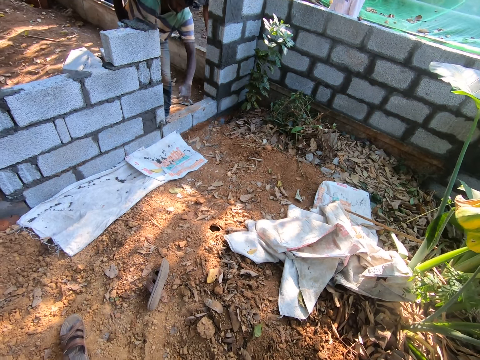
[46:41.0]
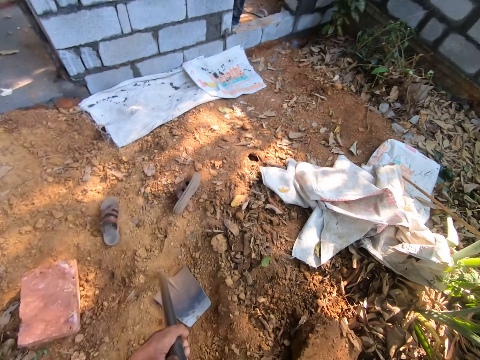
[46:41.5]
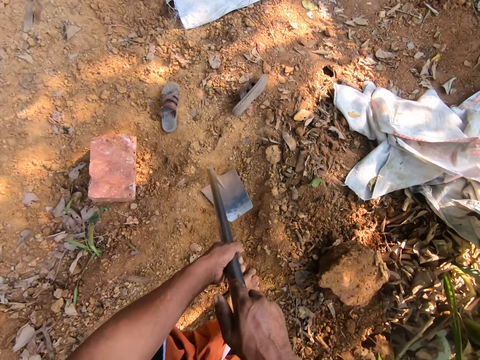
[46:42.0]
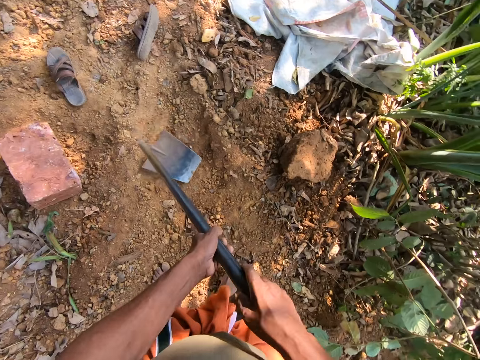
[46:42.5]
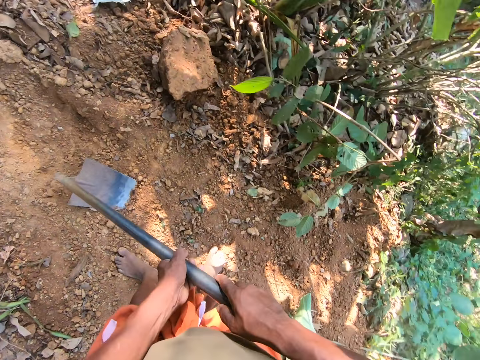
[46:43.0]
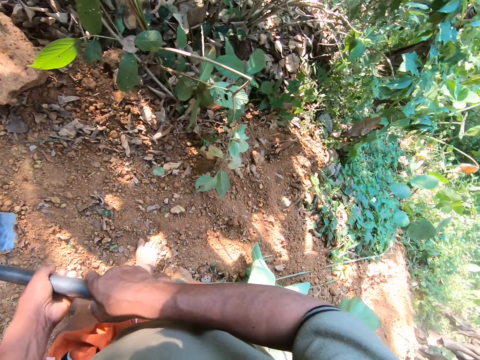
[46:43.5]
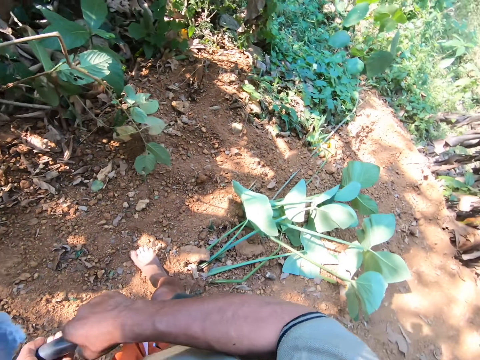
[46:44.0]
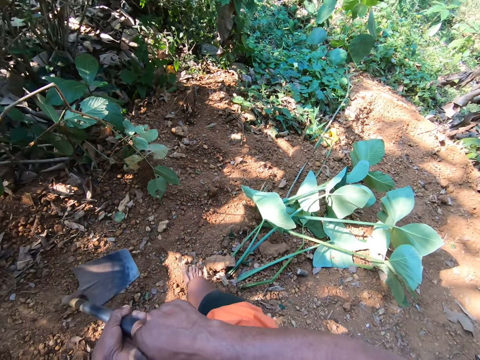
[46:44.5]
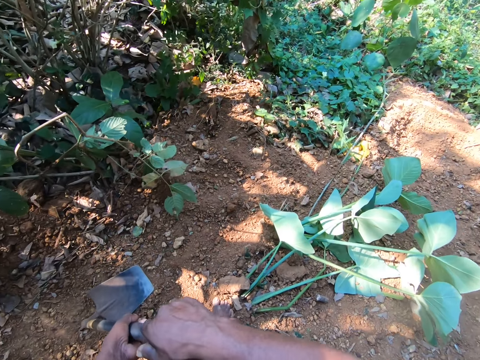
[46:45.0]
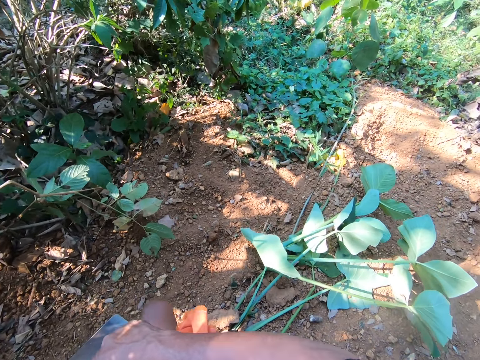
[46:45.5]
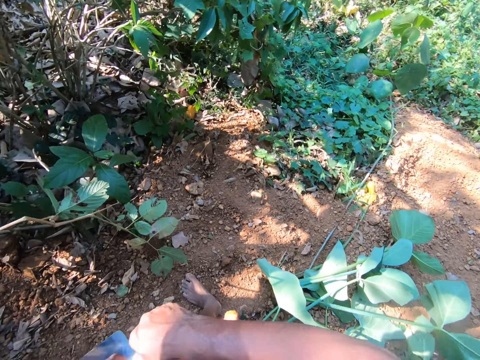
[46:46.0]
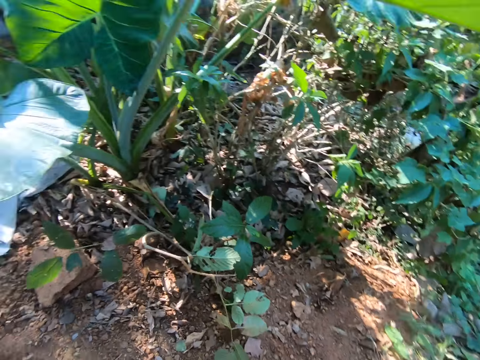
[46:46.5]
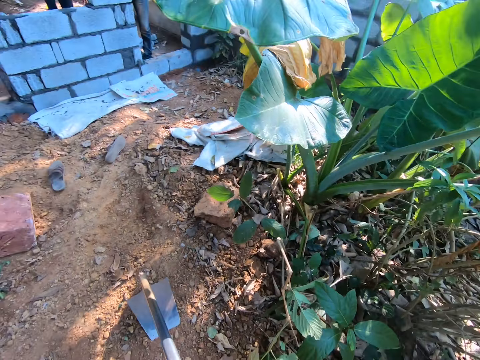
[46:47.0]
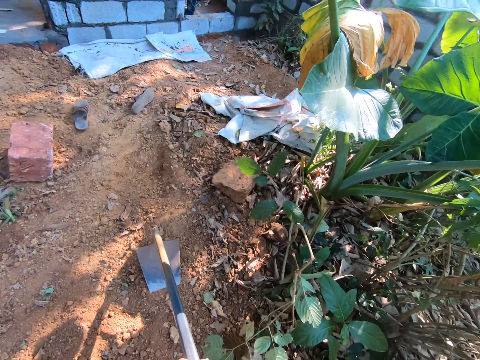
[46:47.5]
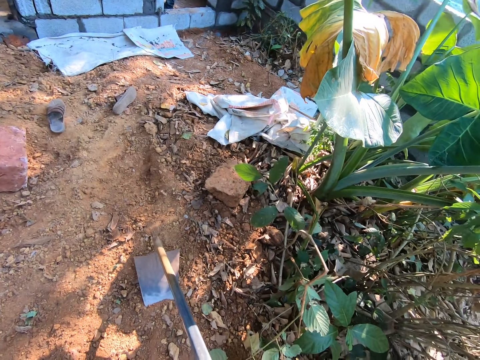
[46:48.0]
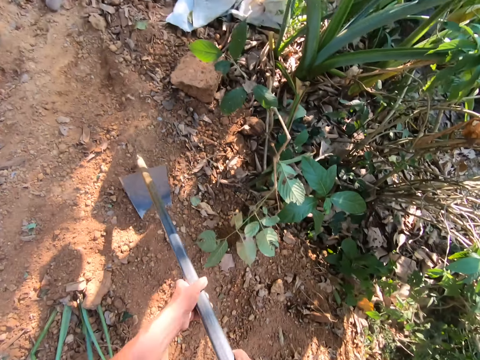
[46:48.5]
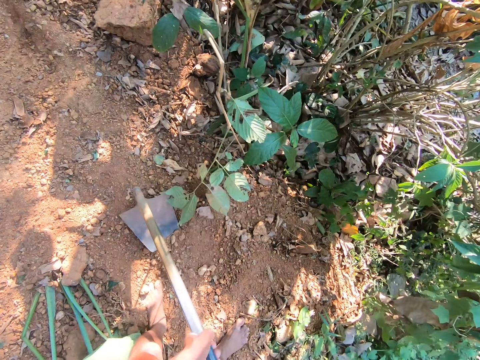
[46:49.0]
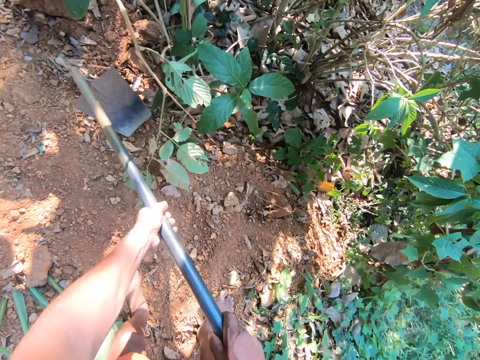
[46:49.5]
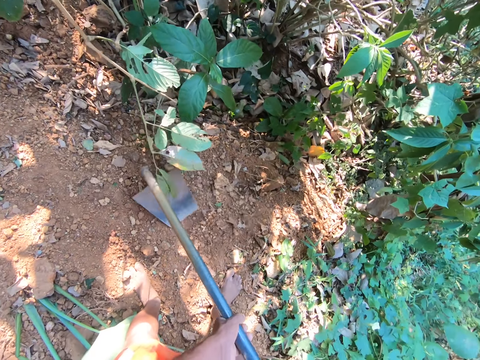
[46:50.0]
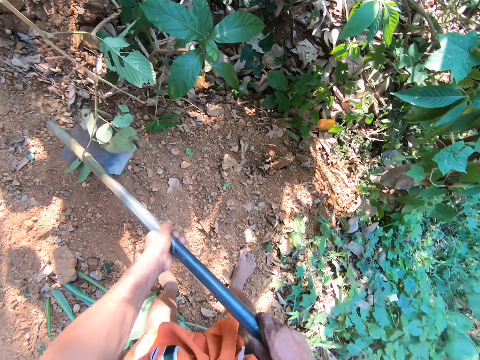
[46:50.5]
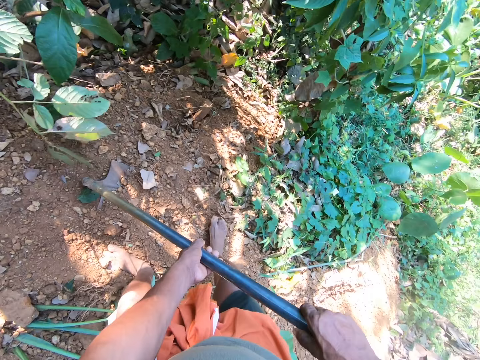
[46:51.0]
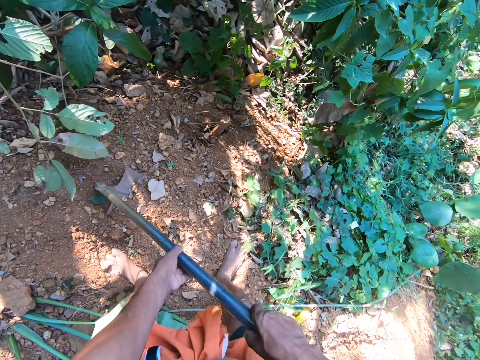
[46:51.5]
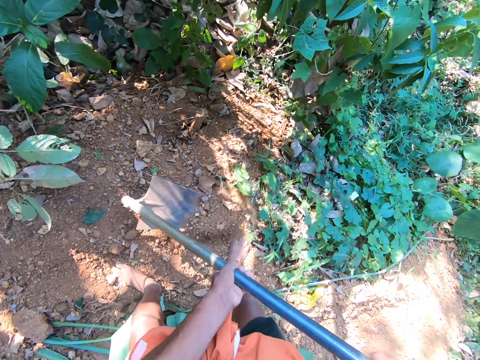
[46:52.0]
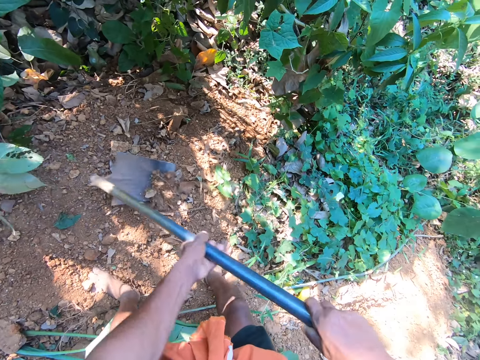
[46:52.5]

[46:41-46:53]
The camera wearer holds a jembe. He moves the hoe in his hands. He moves the hoe in his hands again. He converses. He digs the ground with the hoe in both hands.

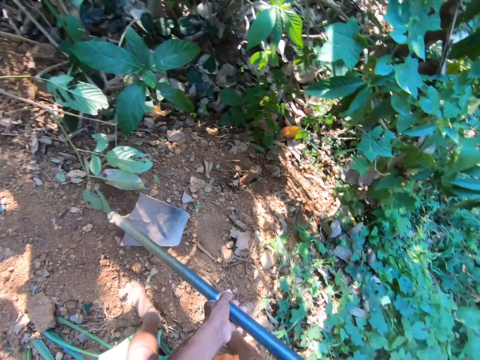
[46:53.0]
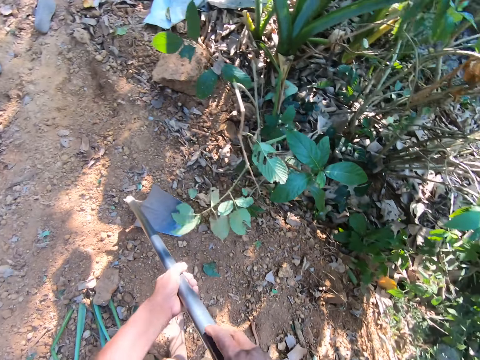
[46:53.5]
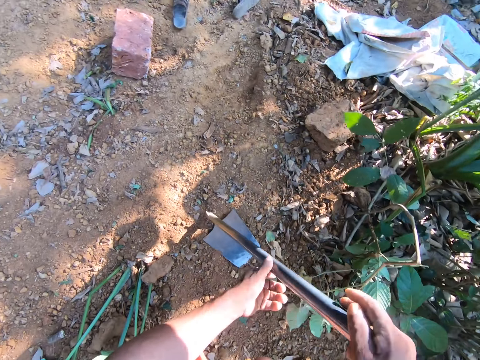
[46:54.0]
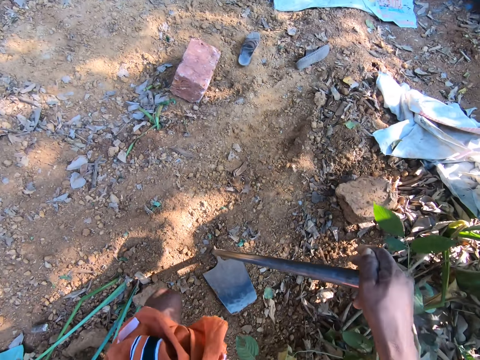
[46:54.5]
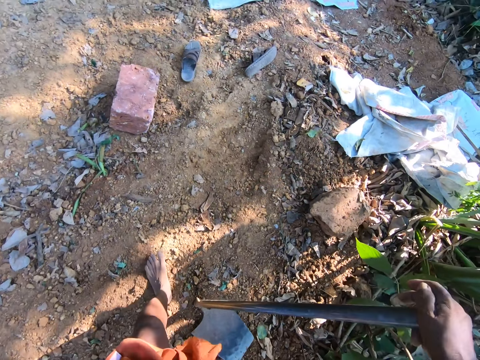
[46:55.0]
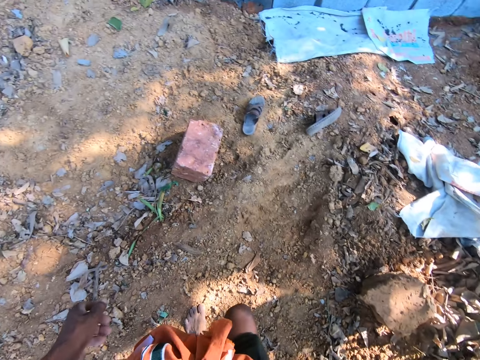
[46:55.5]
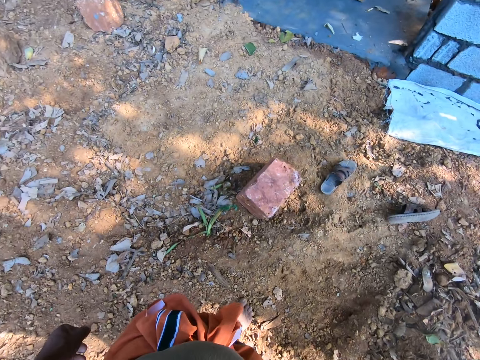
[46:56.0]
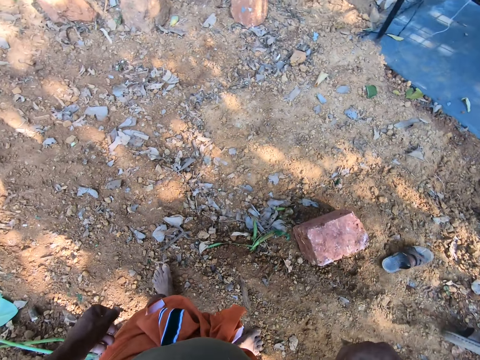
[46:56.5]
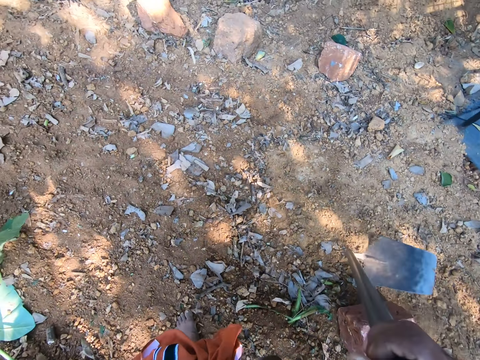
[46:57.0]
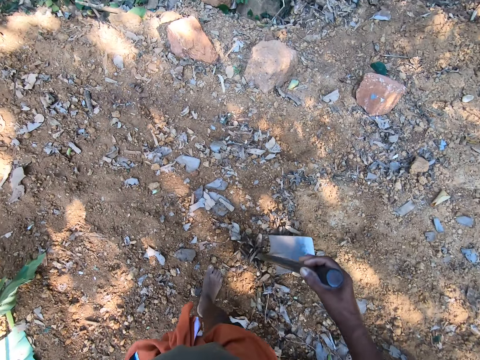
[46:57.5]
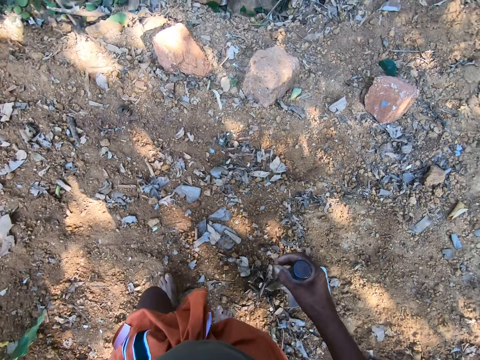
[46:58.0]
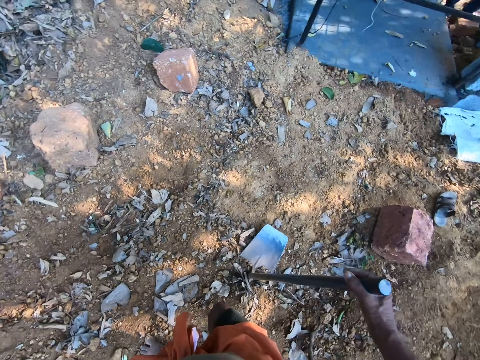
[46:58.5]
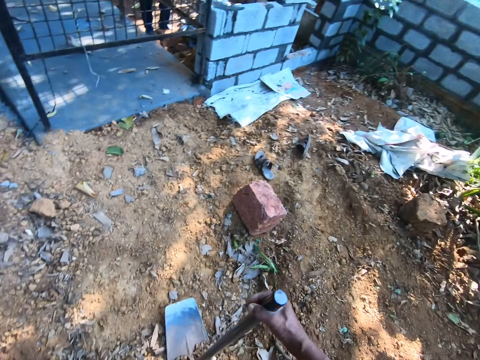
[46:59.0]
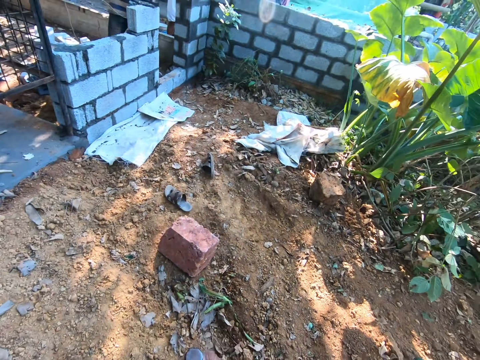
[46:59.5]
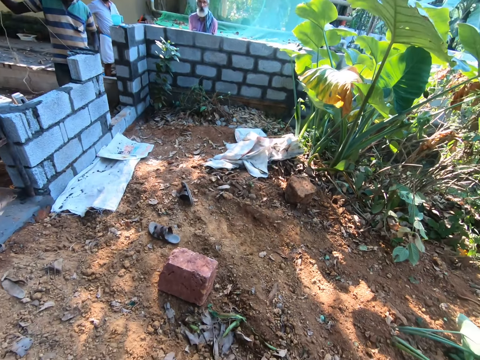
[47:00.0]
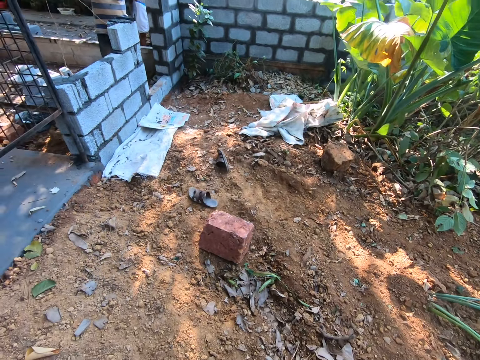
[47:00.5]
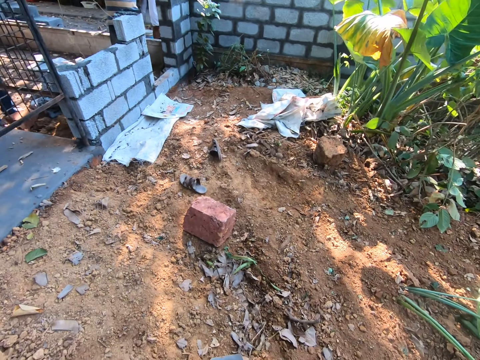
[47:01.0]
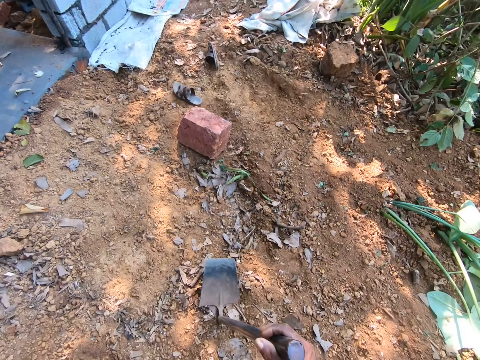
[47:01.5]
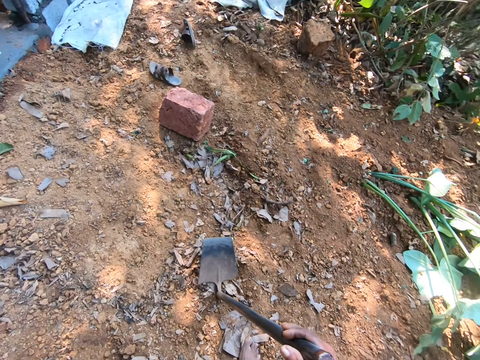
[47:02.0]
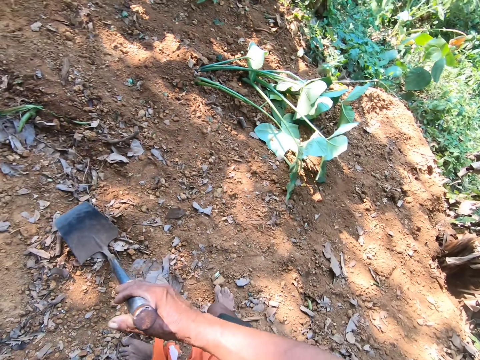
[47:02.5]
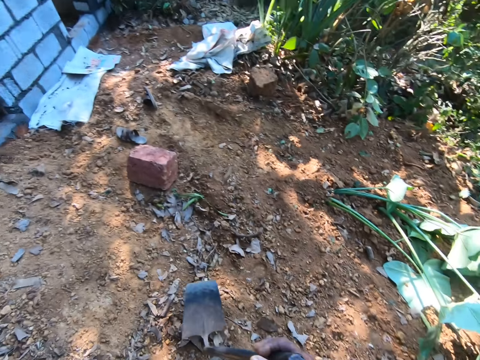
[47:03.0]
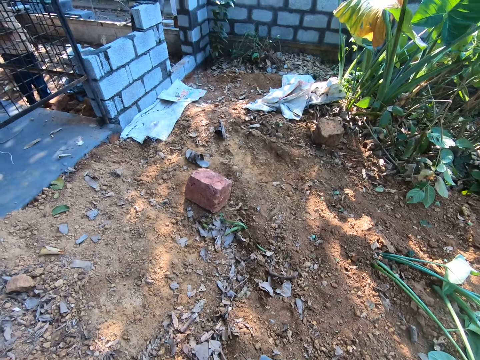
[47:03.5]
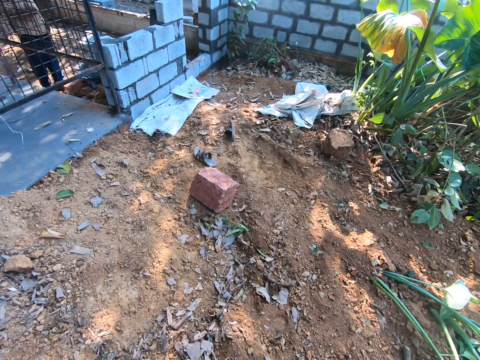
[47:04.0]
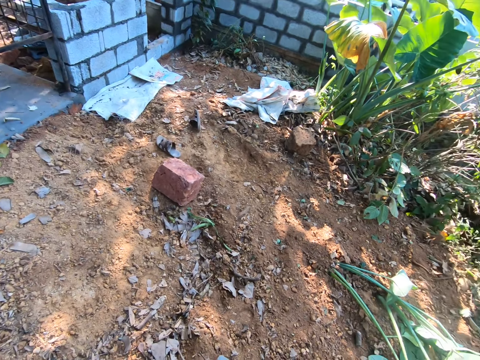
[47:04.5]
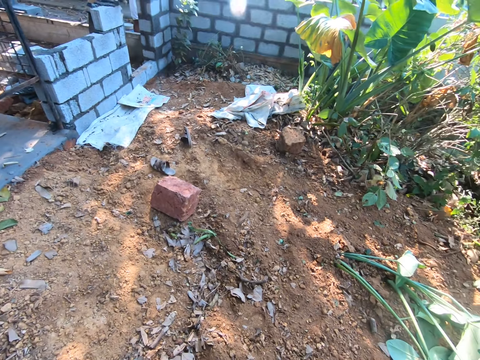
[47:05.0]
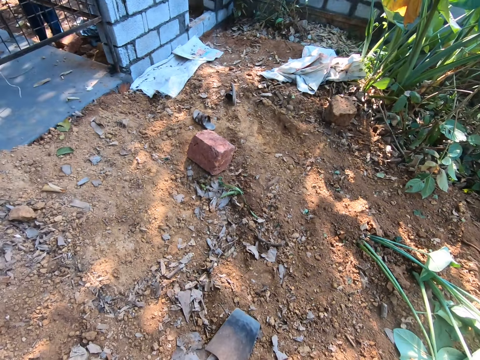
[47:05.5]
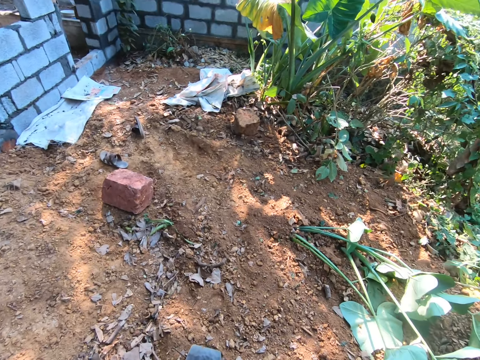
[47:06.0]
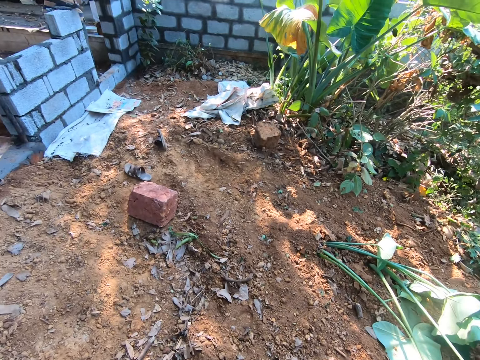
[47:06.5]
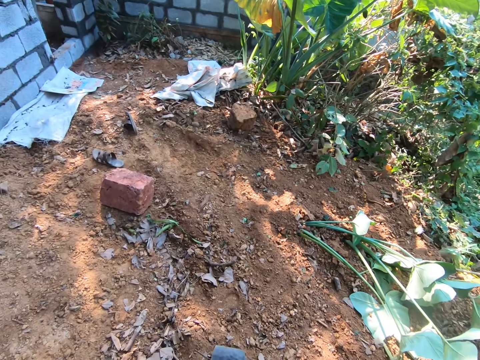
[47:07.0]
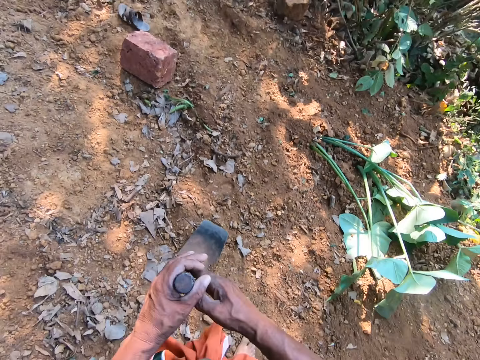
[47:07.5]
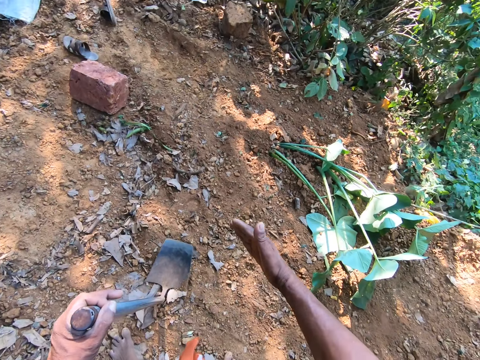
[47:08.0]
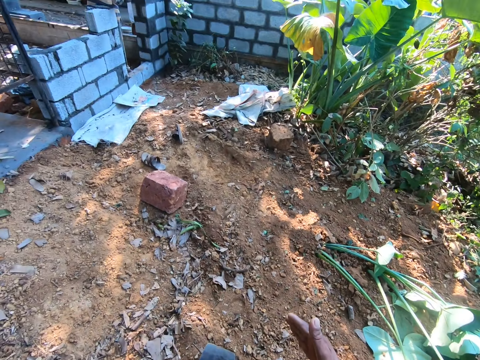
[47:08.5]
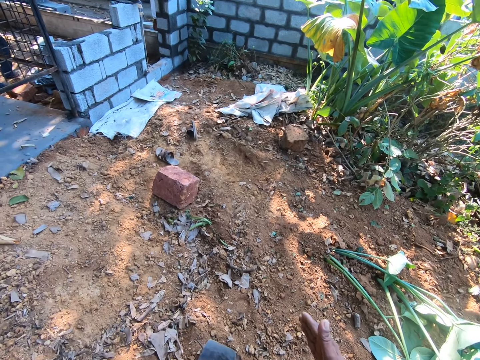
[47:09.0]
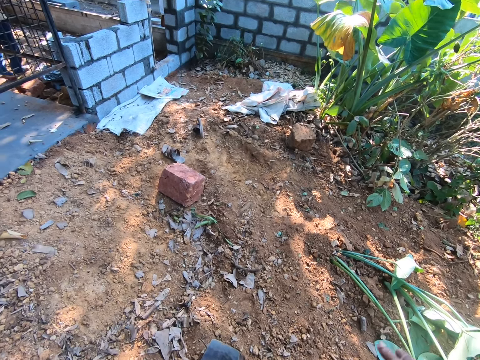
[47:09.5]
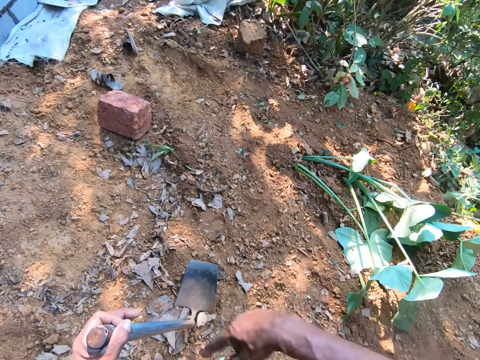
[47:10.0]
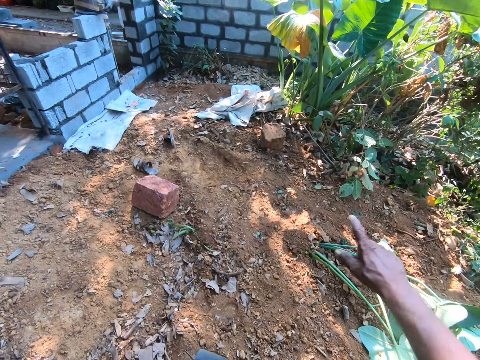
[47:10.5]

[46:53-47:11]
The camera wearer walks in a garden. He drops the hoe on the ground with his right hand. He converses. He holds the hoe with his left hand.
